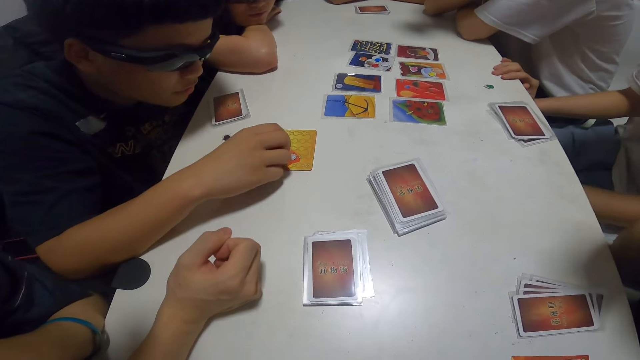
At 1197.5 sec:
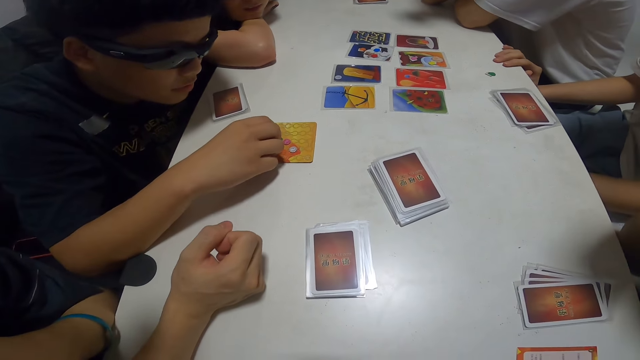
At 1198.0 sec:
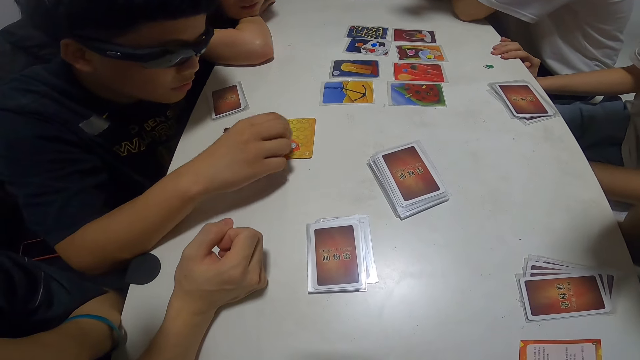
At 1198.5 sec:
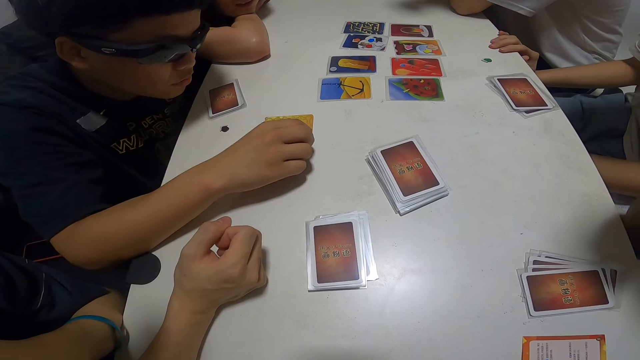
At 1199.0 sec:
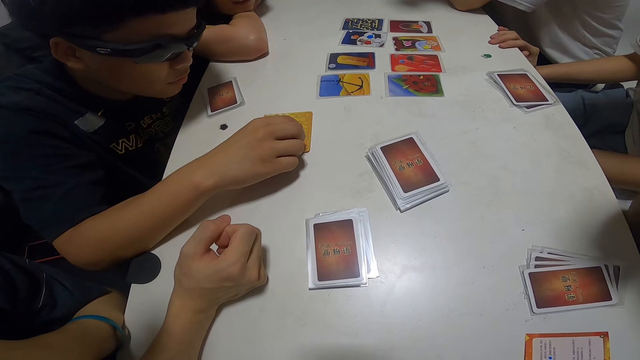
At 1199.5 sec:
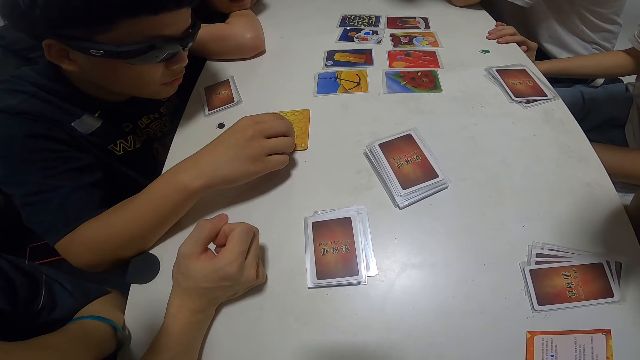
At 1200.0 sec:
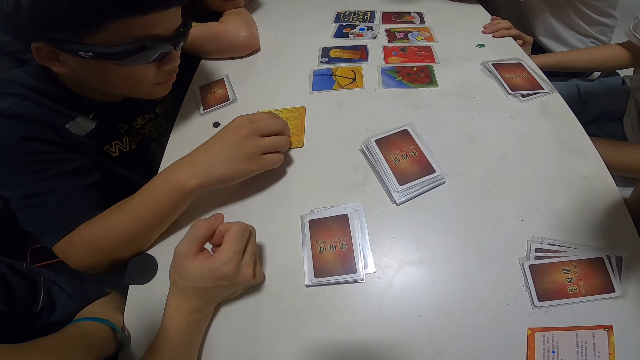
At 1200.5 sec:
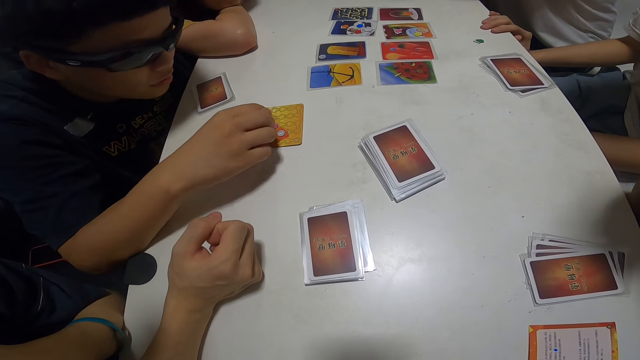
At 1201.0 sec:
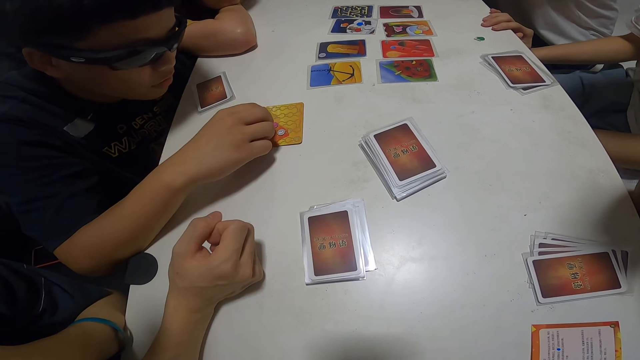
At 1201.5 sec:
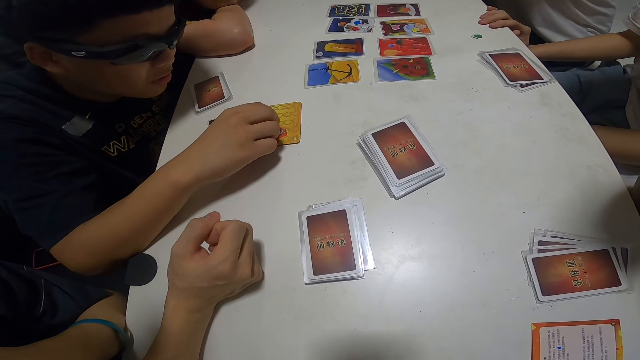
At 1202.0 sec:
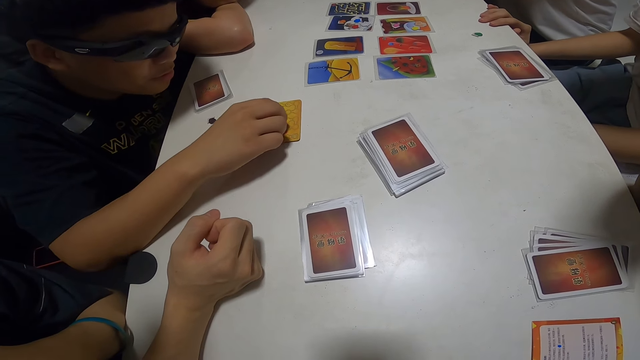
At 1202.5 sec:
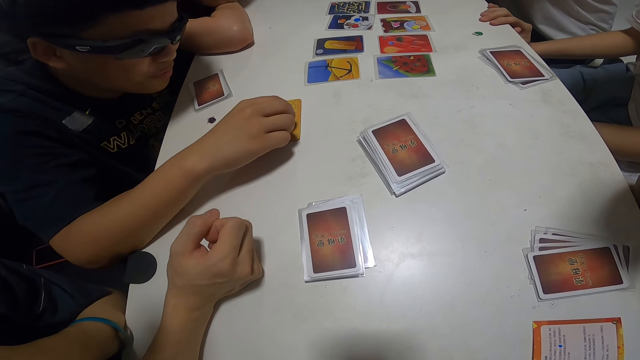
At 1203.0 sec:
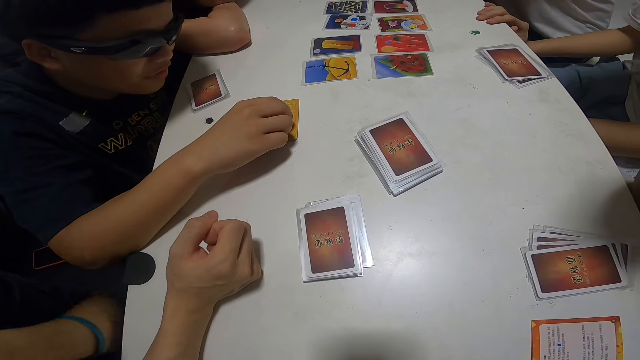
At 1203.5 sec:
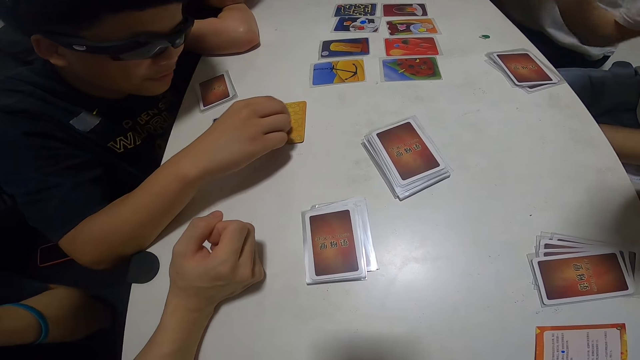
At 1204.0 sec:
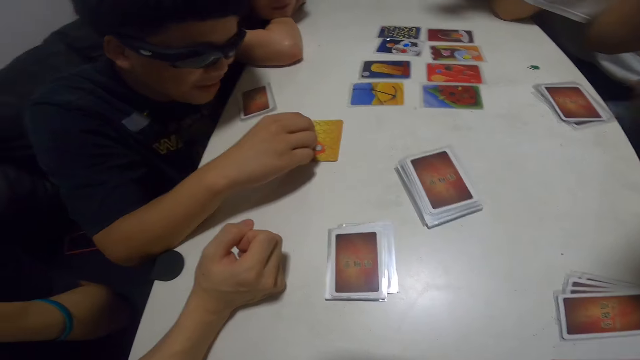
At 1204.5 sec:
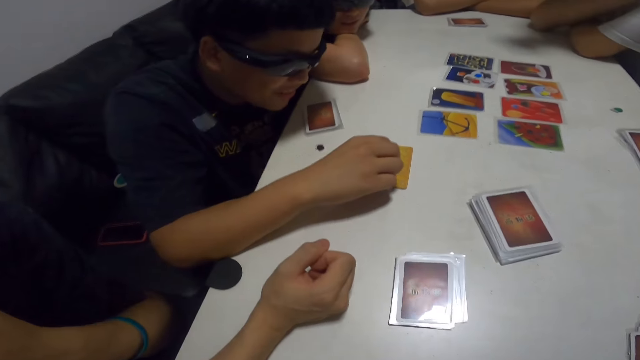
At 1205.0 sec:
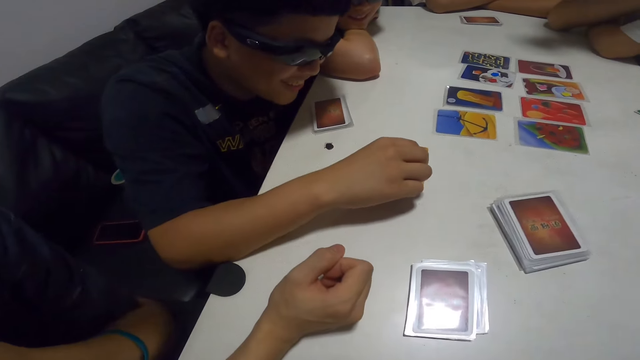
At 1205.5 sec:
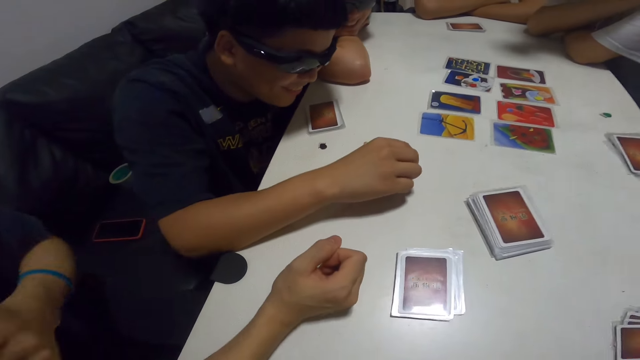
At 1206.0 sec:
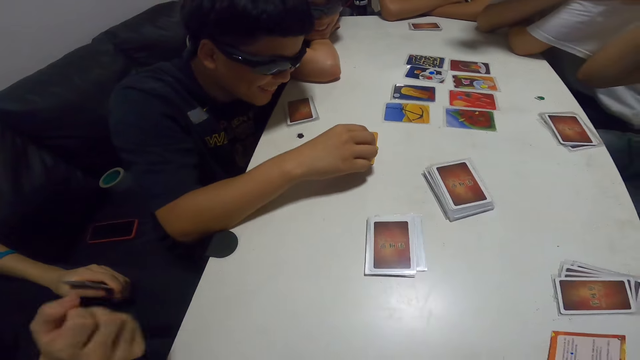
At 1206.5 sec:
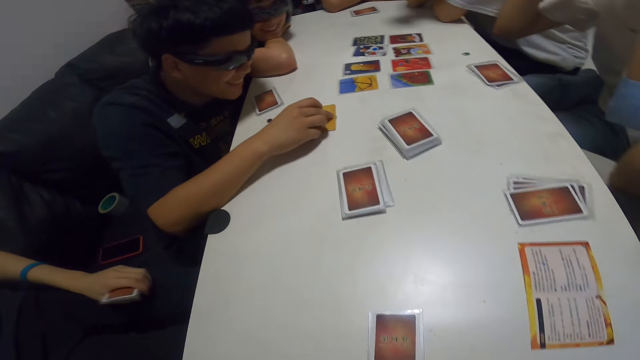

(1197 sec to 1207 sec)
A person counts on the assorted card. Another person shakes his legs. The first person counts on the assorted card. A third person moves his body. The second person lifts his hand up. The first person counts on the assorted card. The third person moves his hand.

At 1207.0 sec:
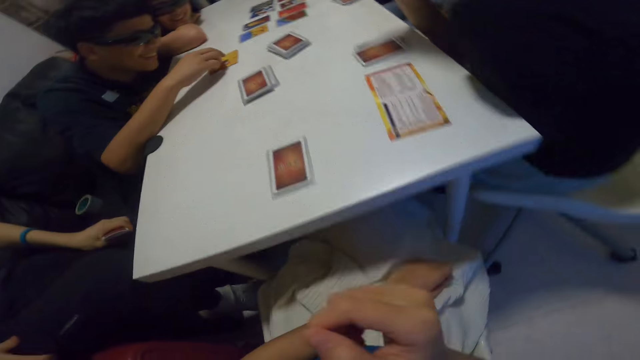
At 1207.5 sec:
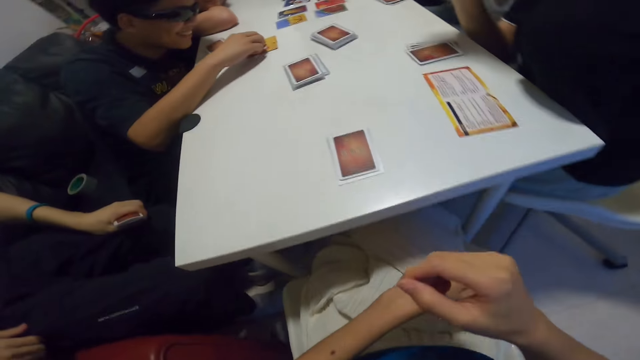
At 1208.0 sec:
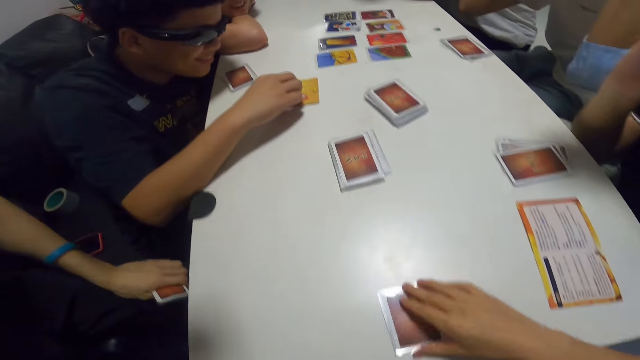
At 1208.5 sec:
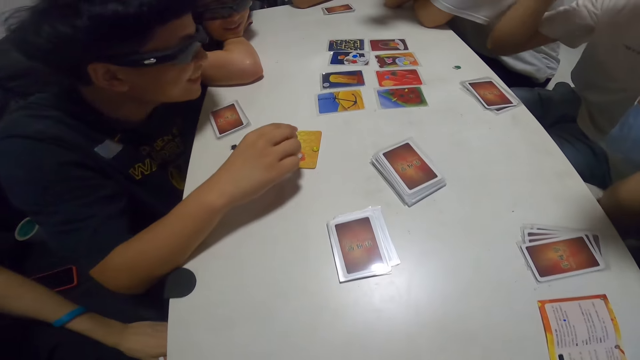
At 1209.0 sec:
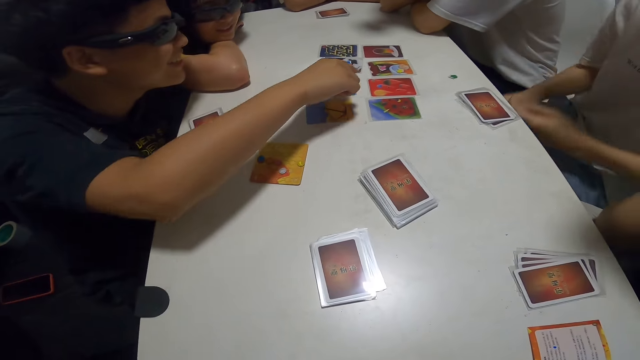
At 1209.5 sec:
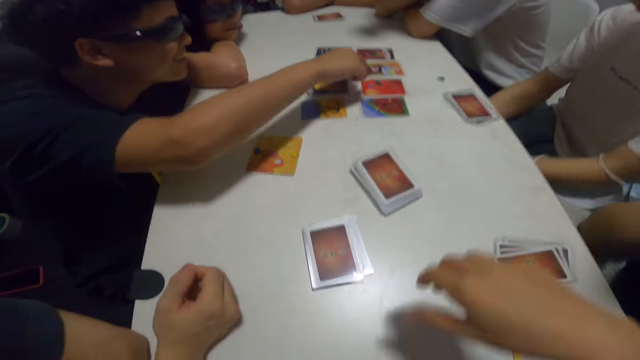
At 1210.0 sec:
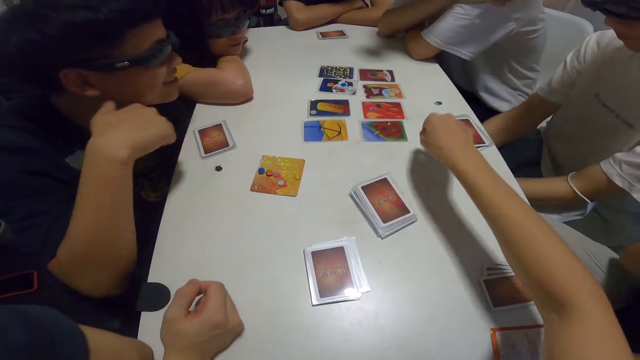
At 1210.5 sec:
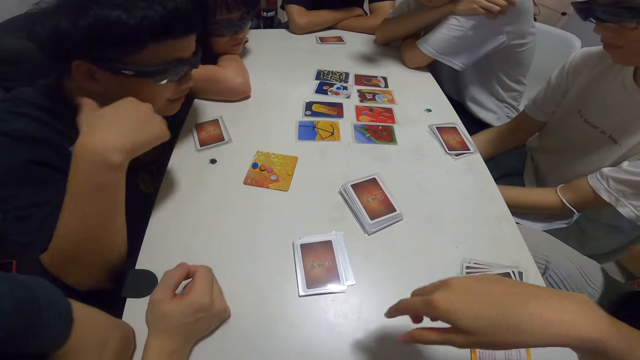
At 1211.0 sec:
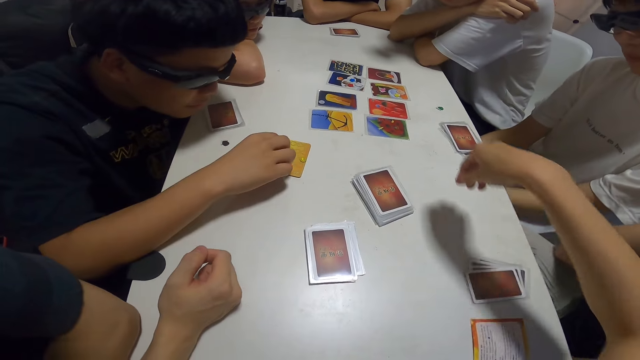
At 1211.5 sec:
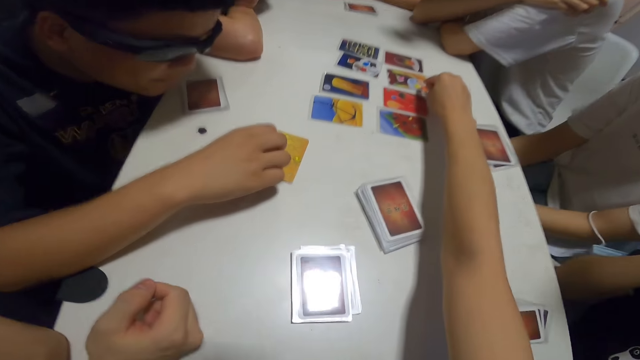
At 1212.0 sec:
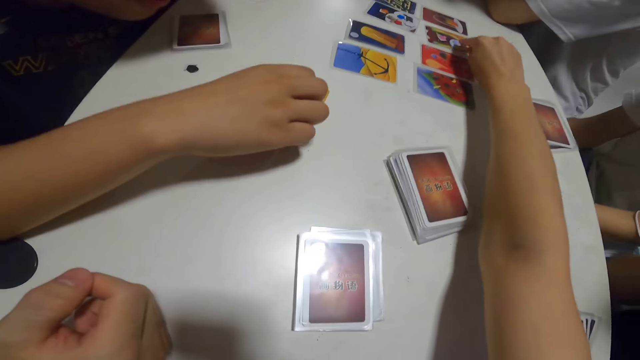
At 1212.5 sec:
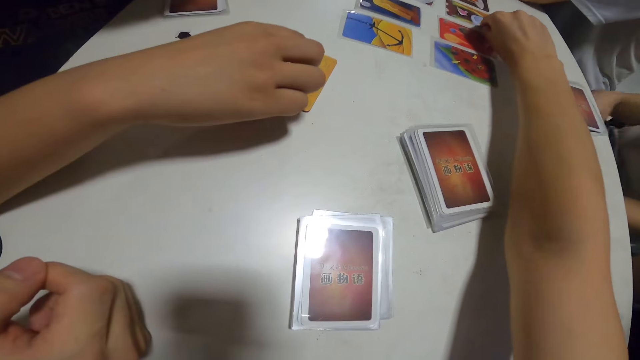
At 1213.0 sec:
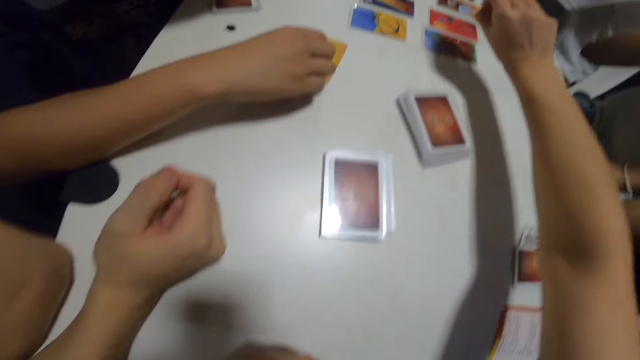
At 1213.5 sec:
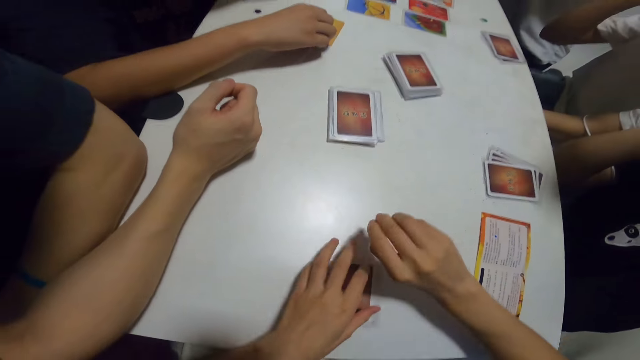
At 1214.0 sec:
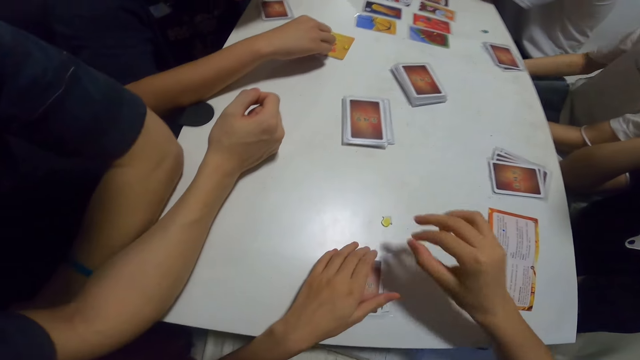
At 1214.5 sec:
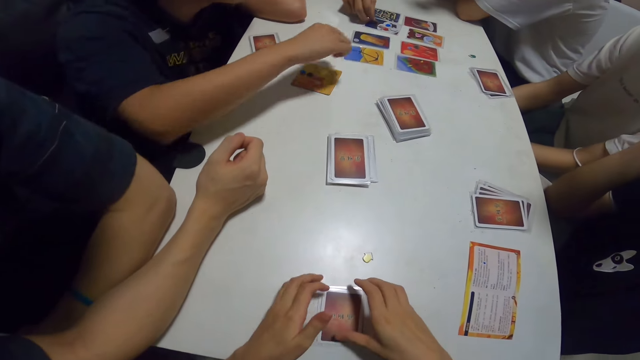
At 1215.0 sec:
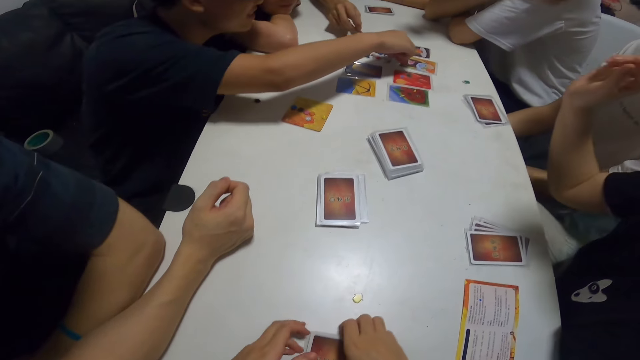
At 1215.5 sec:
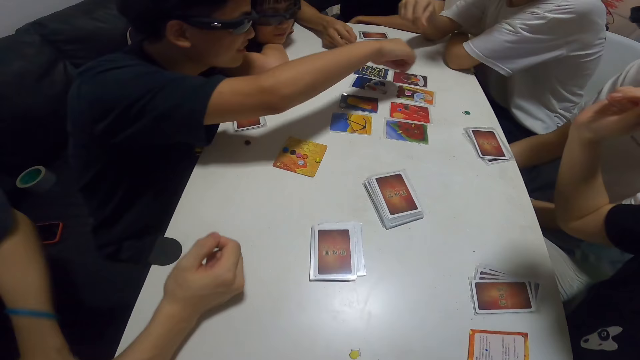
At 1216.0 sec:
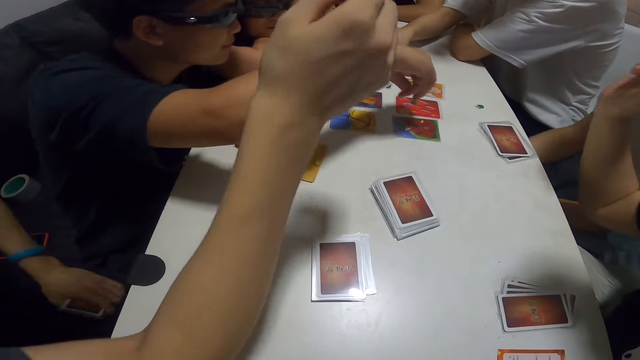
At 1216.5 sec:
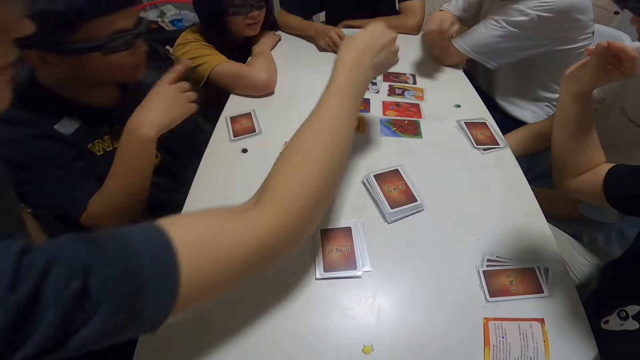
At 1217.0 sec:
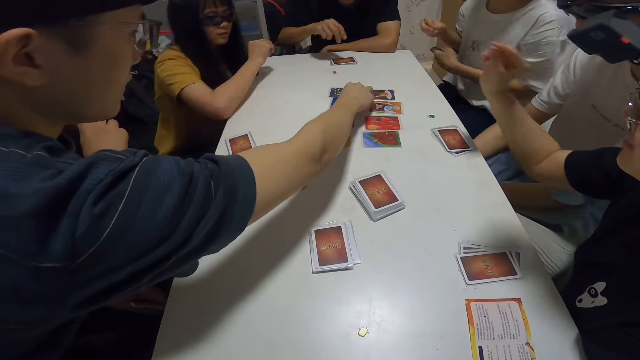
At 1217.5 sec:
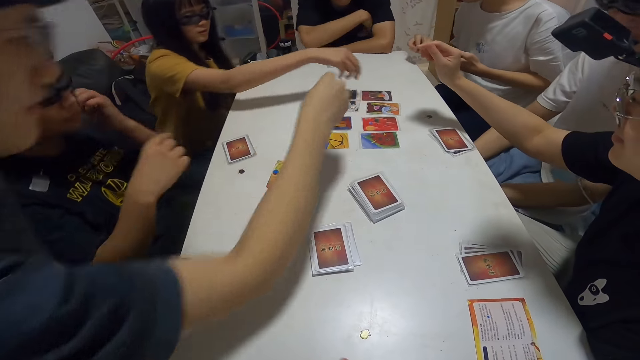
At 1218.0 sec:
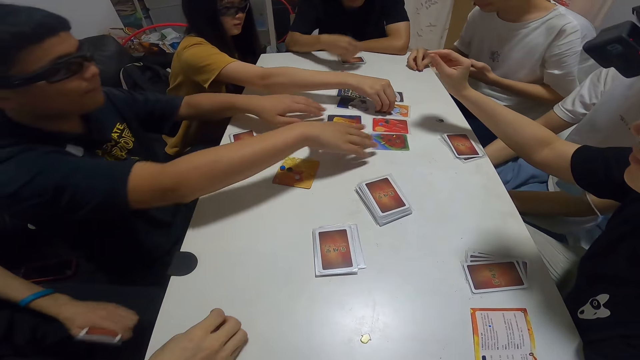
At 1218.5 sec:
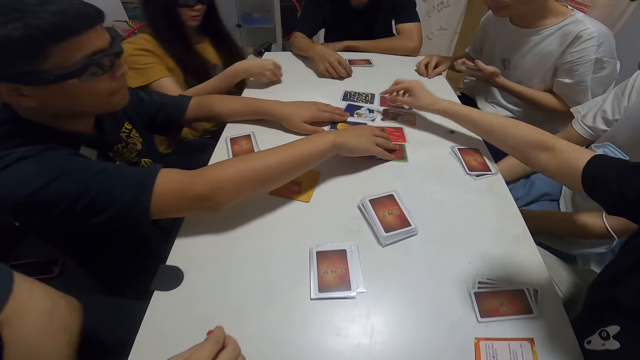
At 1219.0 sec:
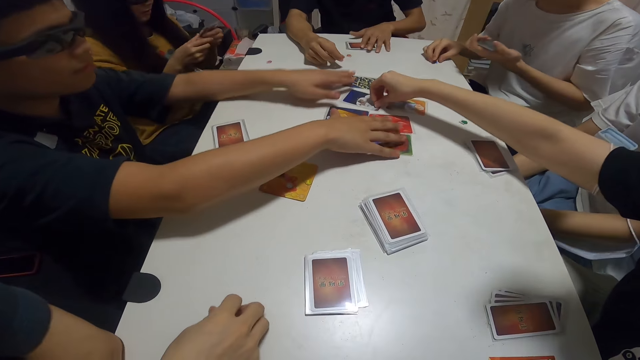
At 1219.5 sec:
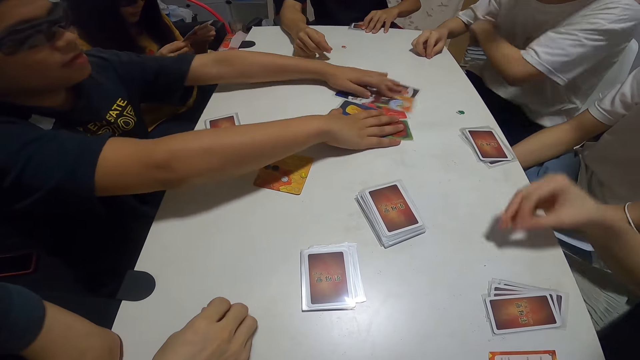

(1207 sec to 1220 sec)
The camera wearer scratches her arm. She moves her hand. She holds the card on the table. A person points at the card on the table. Another person lowers his hands. A third person places his hand on the table. The camera wearer stretches her hand forward on the table. The first person counts on the assorted card. The camera wearer picks up a chip or assorted card from the table. The second person lifts his hand. The camera wearer places the assorted card on the table. The second person lowers his hands. The first person picks up the assorted card. A fourth person picks up the assorted card. The third person picks up the assorted card. A fifth person picks up the assorted card. The fourth person places the assorted card on the table. The first person holds the cards with both hands. The fifth person places the assorted card on the table. A sixth person picks up the assorted card. The fourth person picks up the assorted card.
